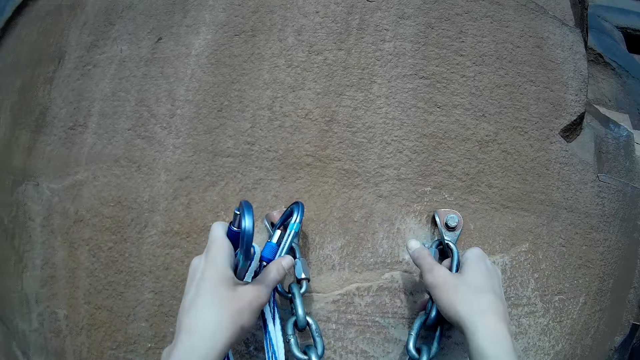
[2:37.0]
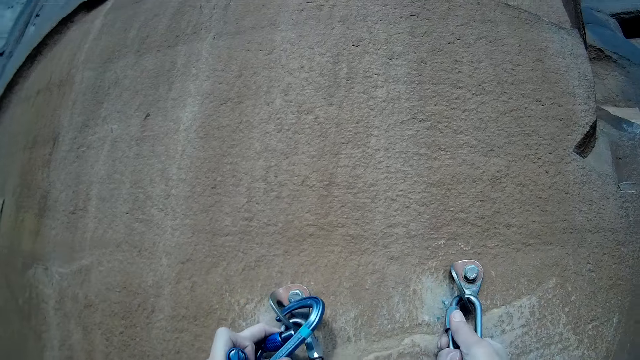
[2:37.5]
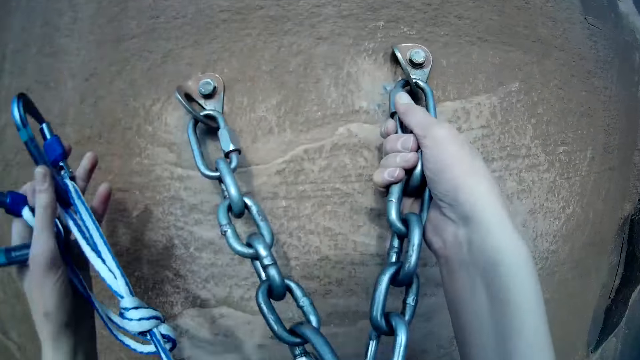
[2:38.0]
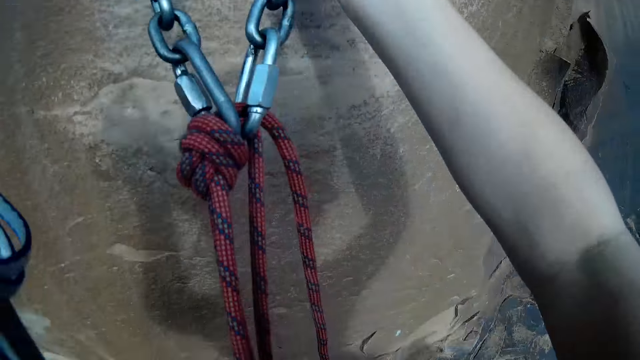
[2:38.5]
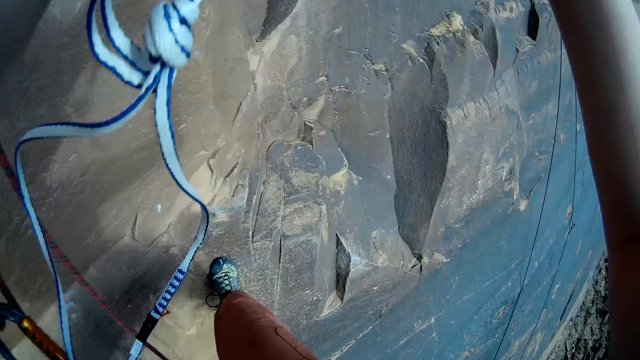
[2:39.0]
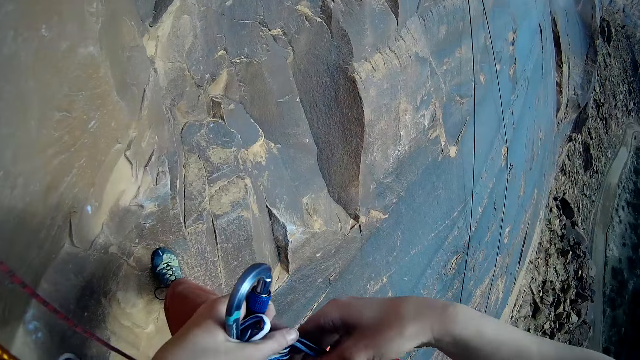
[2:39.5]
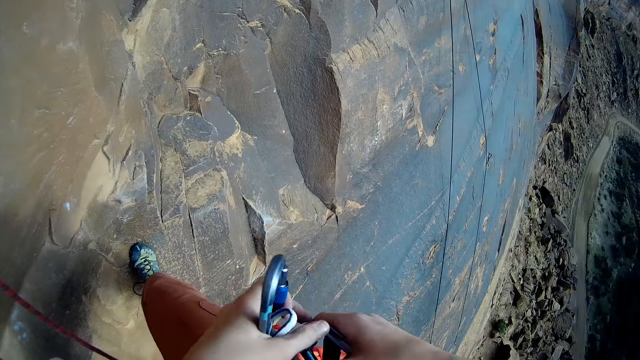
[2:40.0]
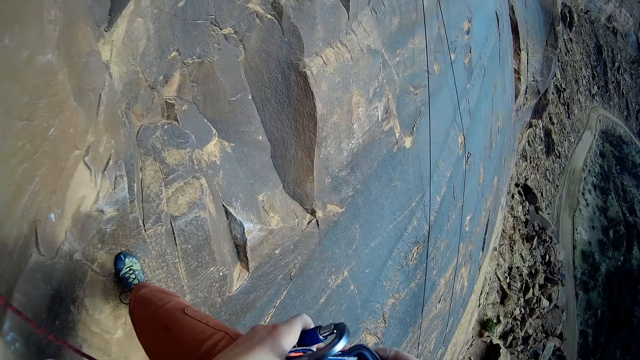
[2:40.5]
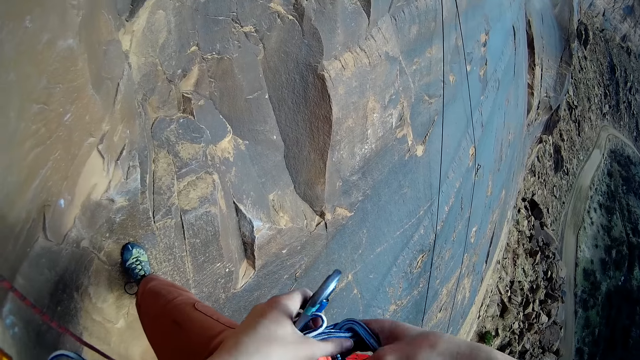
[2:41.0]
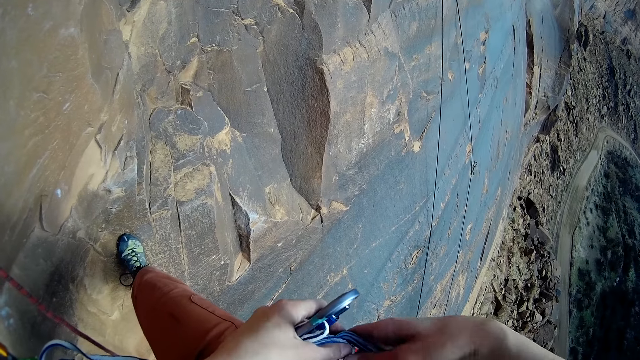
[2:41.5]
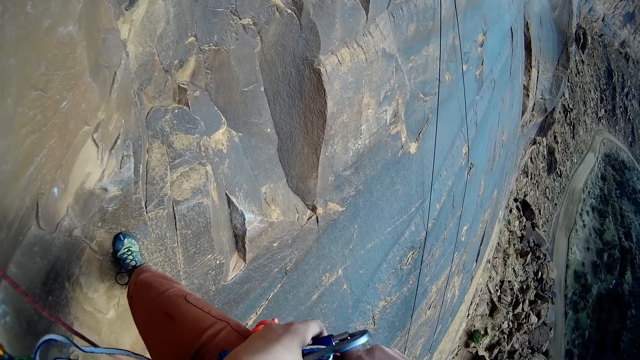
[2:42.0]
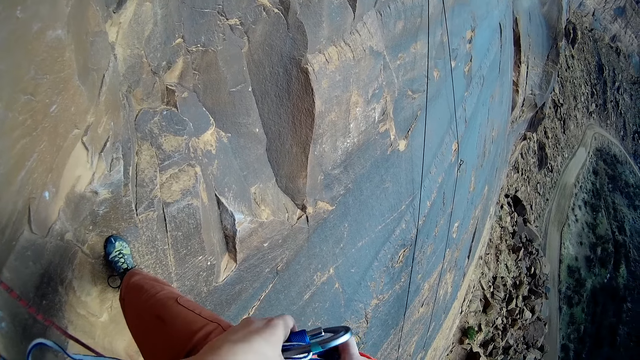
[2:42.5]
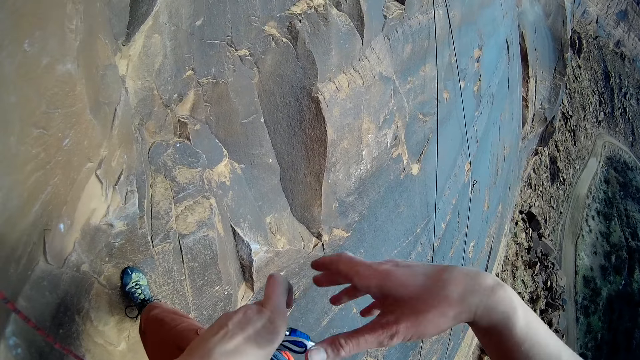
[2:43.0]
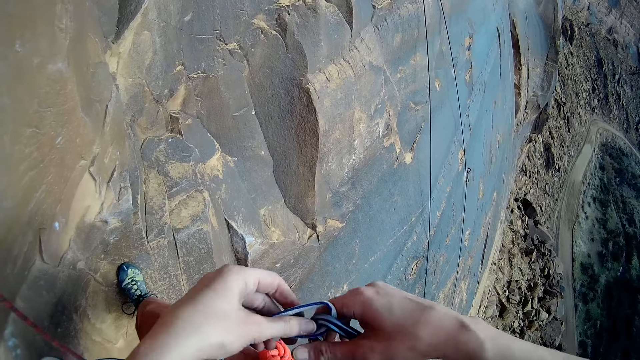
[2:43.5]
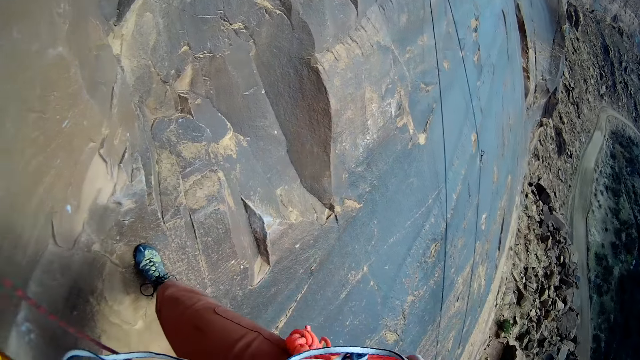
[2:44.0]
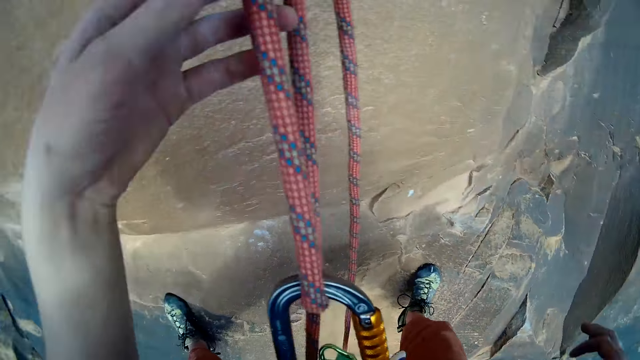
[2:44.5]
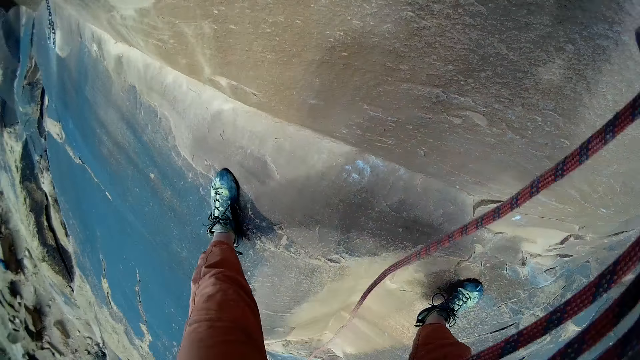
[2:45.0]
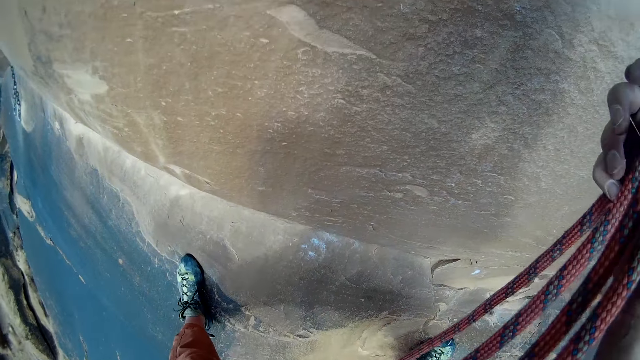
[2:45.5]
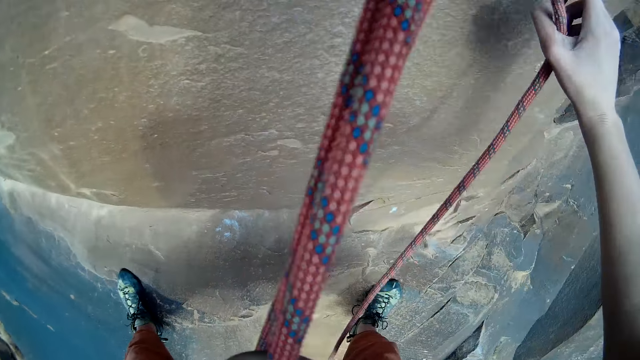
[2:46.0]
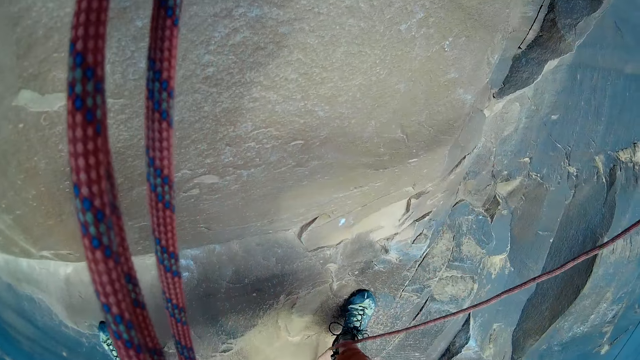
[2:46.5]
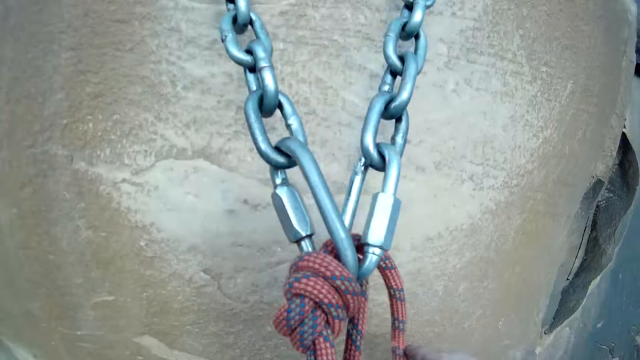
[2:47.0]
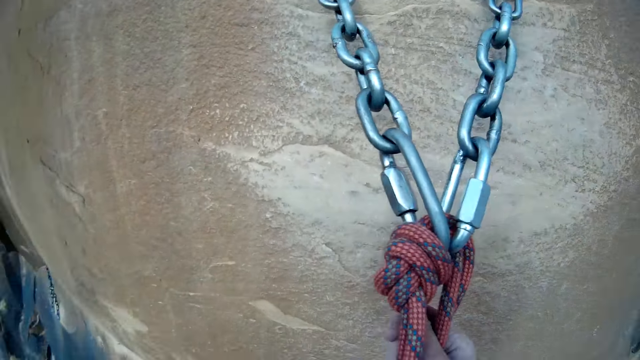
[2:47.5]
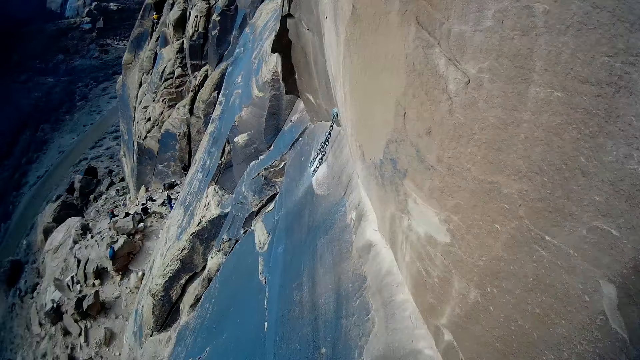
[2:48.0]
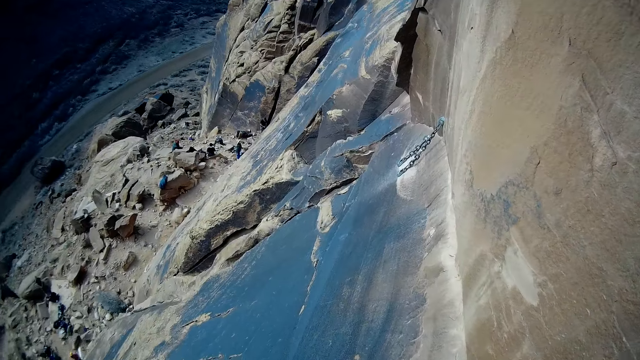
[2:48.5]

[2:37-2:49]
The camera wearer holds the chain. He holds the chain again. He hooks the carabiner to his waist strap with his hands. He holds the belt.

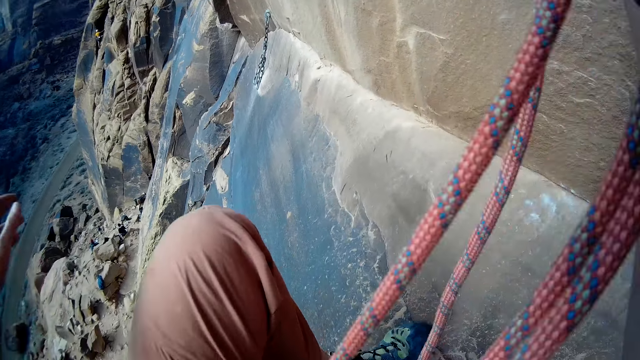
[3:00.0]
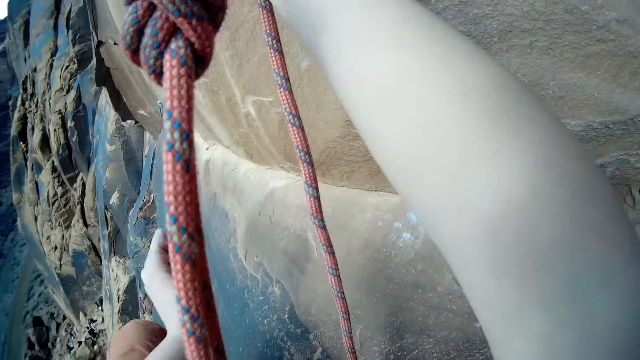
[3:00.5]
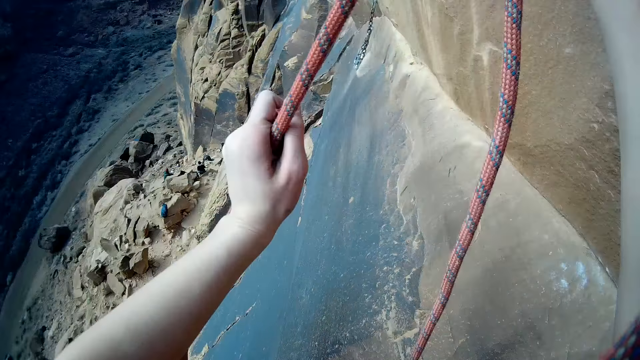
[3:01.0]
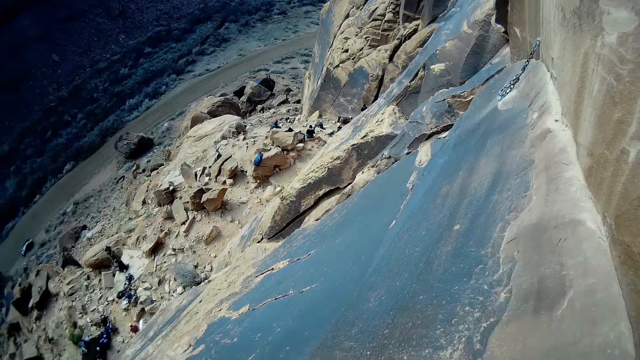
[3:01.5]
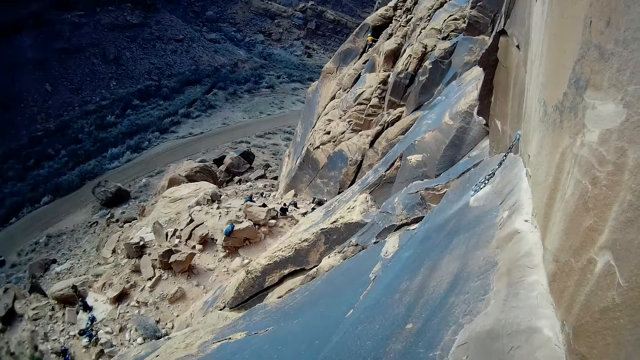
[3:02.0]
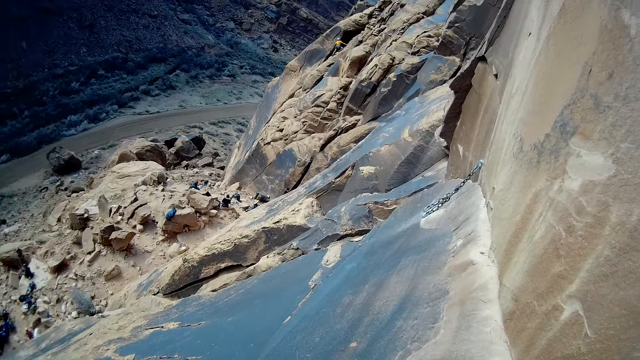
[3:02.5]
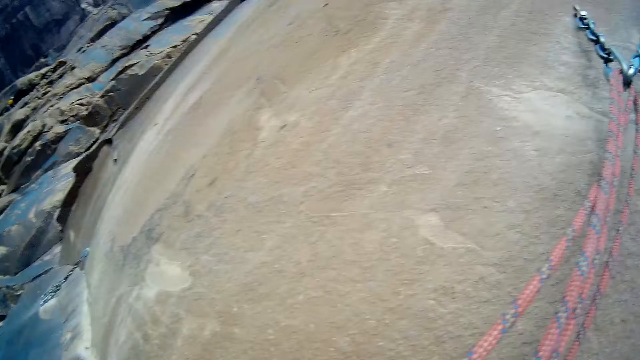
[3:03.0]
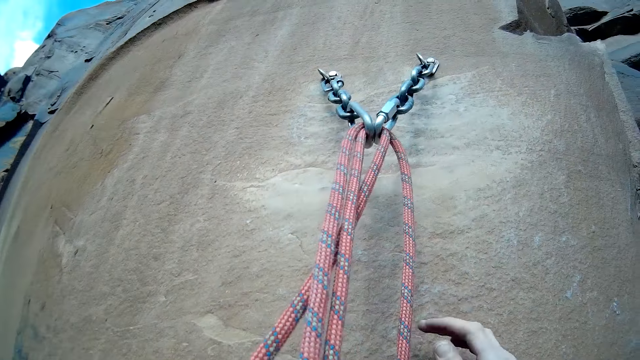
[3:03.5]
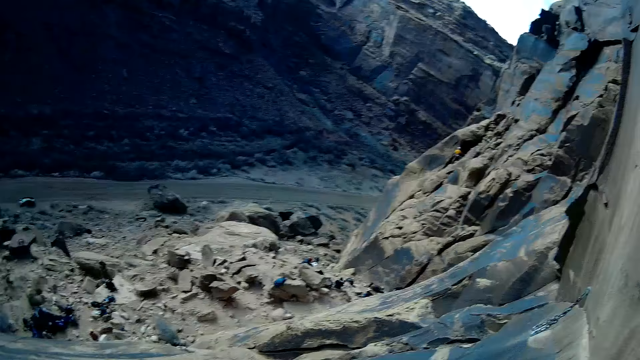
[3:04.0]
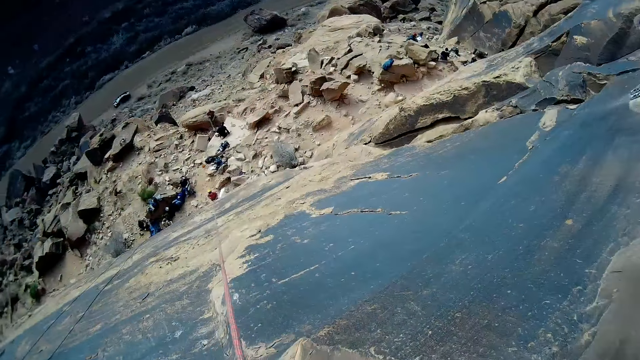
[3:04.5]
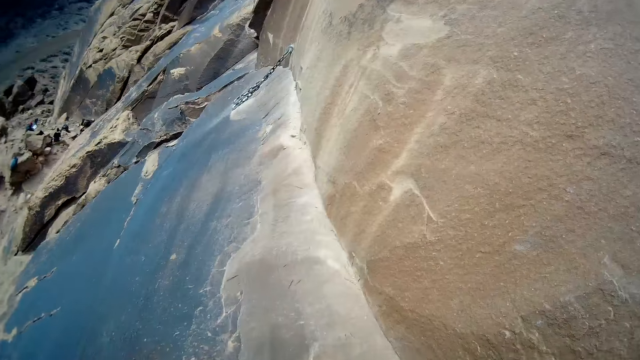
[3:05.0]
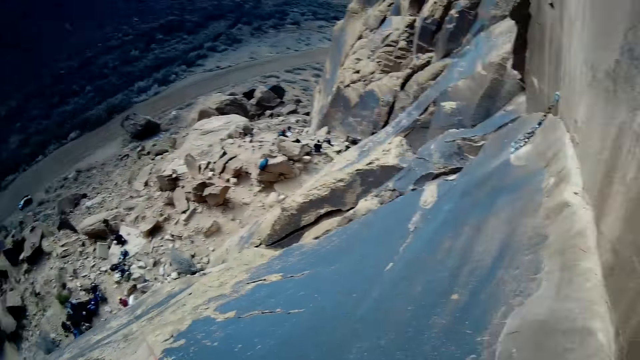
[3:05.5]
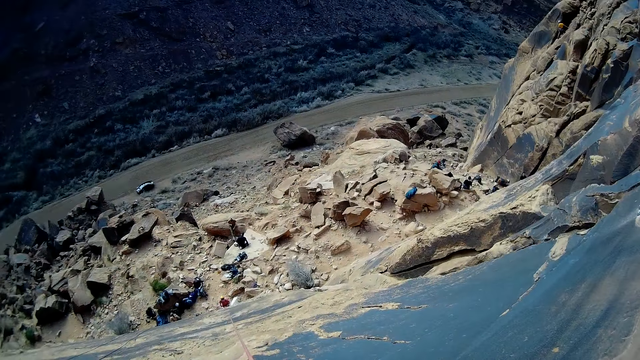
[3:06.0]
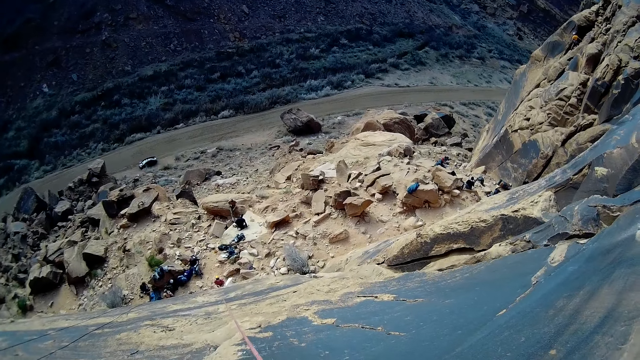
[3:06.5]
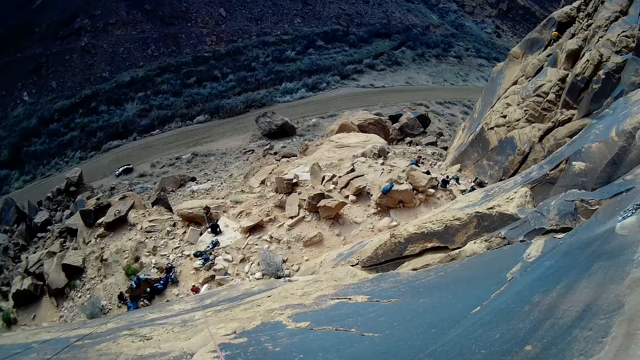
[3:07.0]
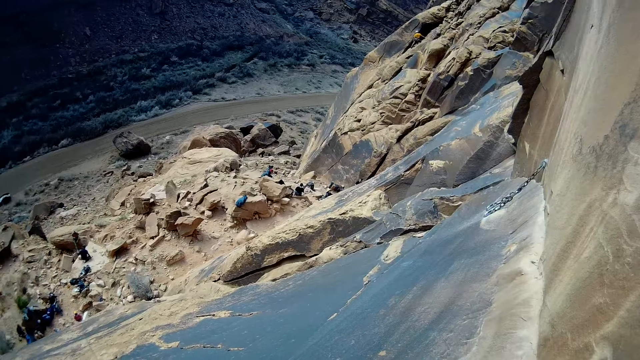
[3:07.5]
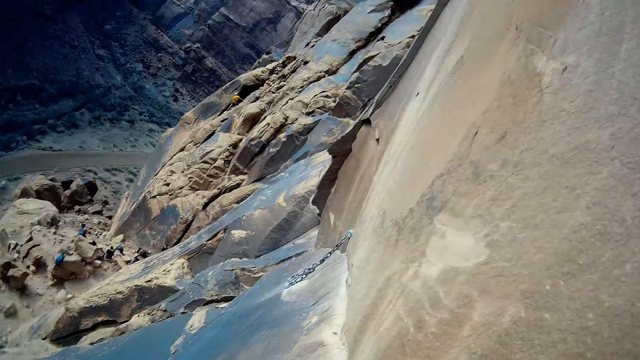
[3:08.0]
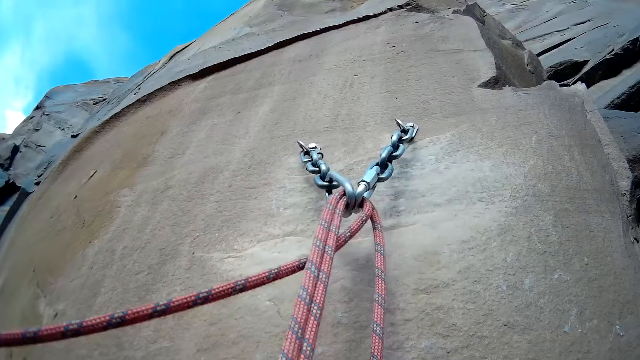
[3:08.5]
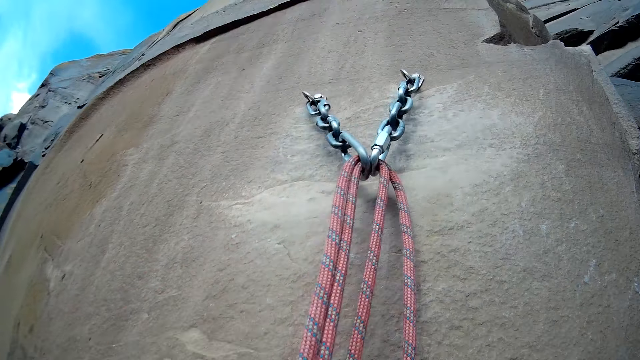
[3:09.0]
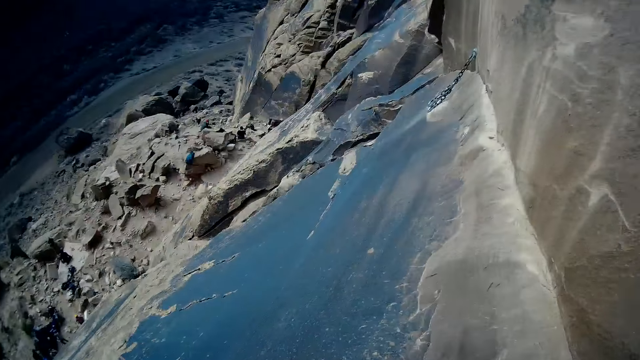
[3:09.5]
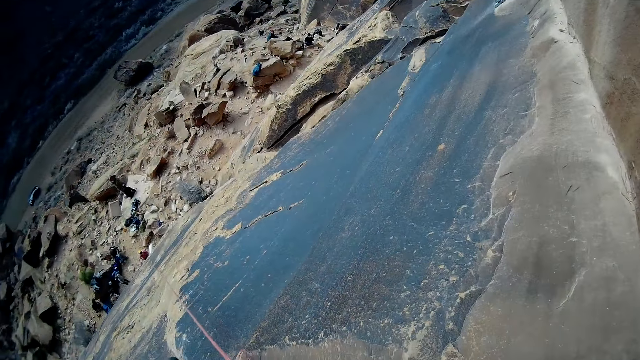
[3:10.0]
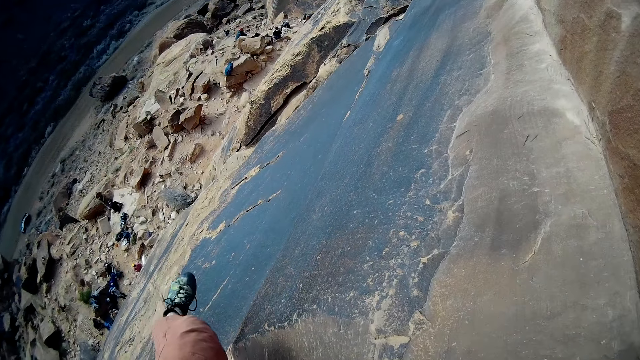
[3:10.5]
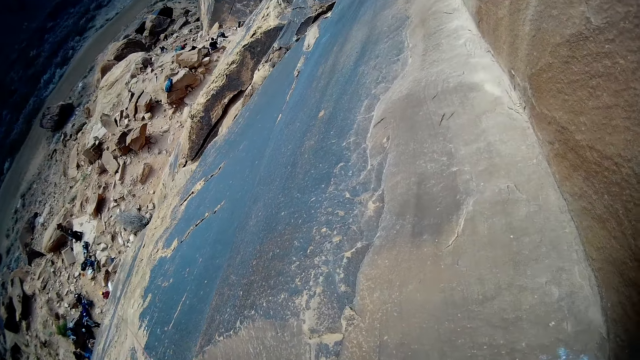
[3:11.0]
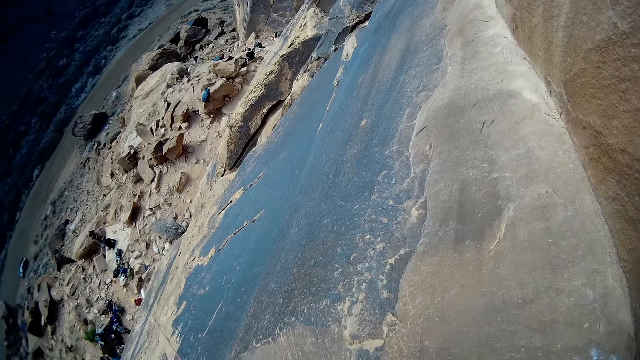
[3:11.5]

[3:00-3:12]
The camera wearer holds the climbing rope. A person climbs the mountain. Another person holds the climbing rope. The camera wearer looks on the locked chain. A third person watches up the mountain. A fourth person watches up the mountain.
